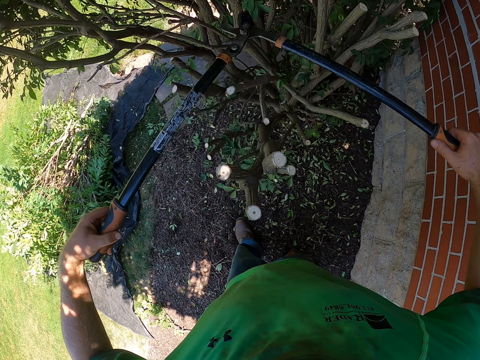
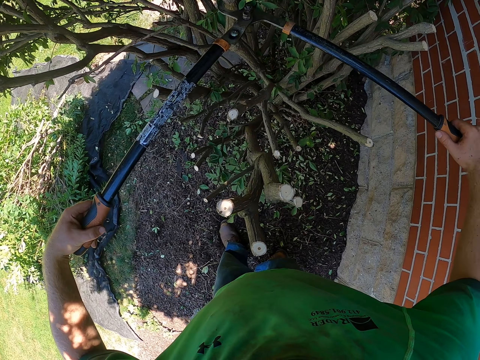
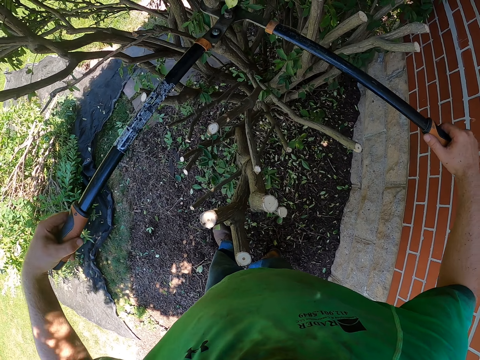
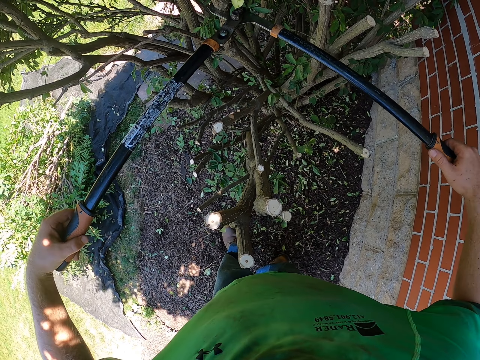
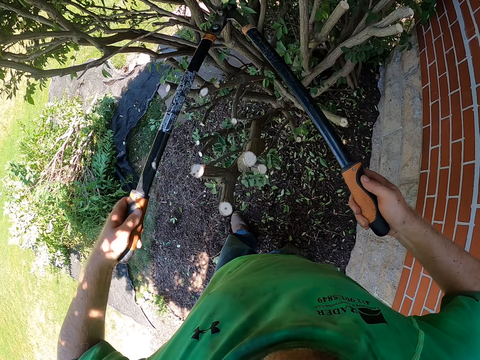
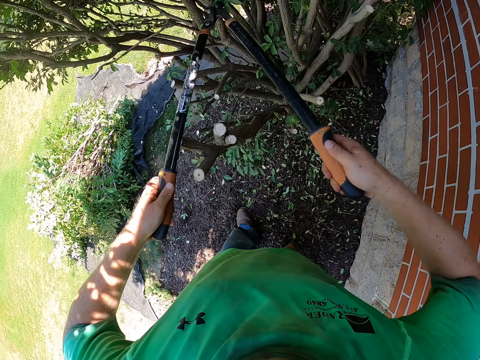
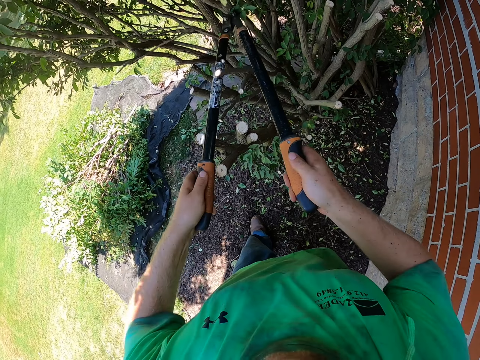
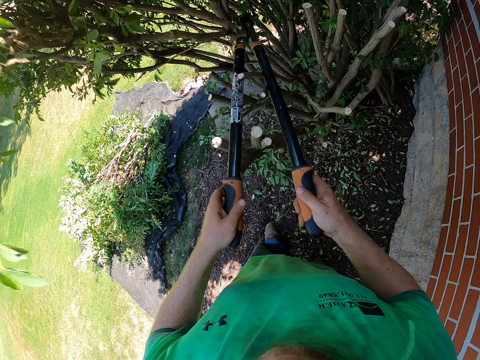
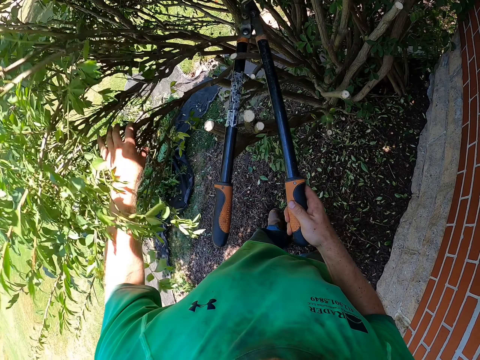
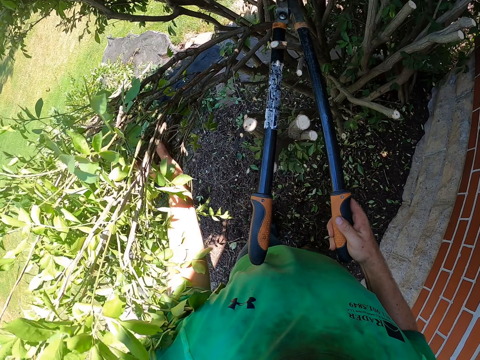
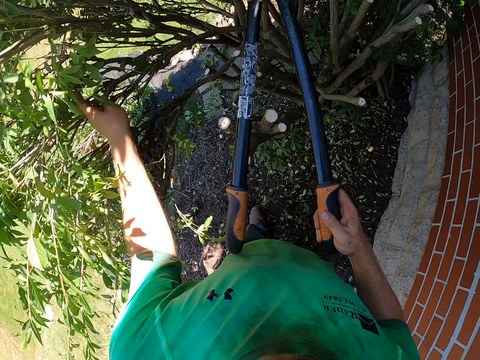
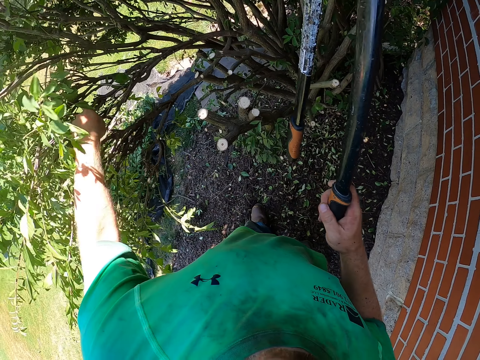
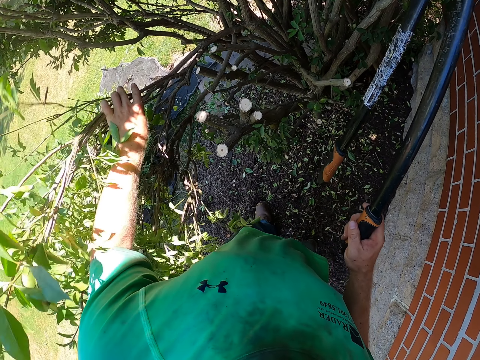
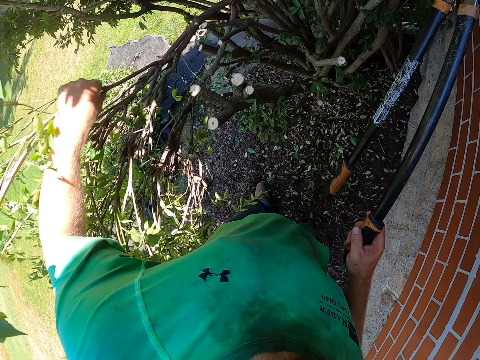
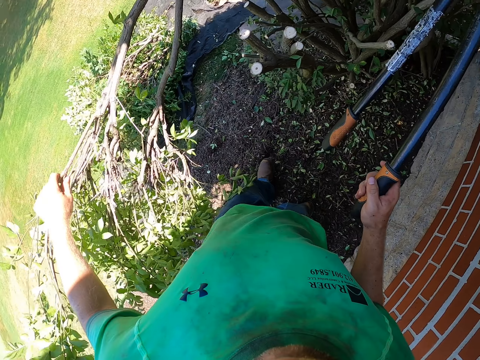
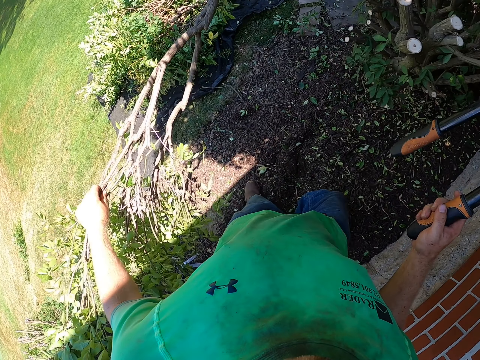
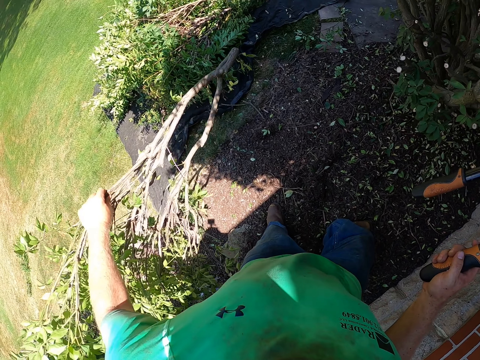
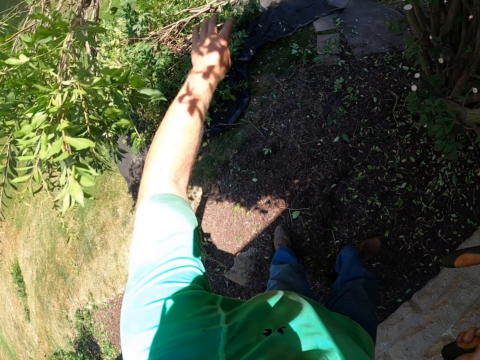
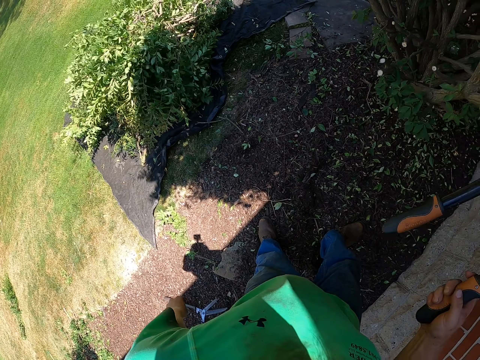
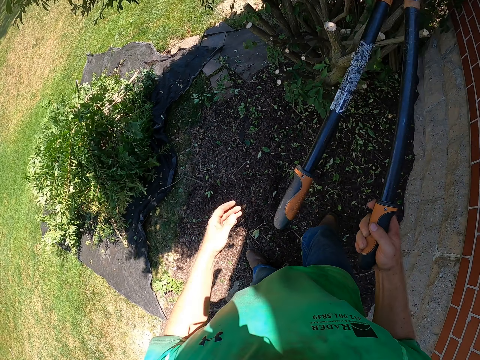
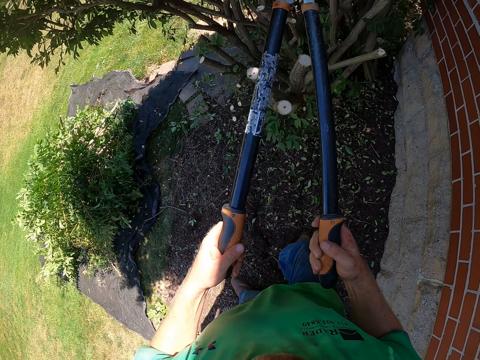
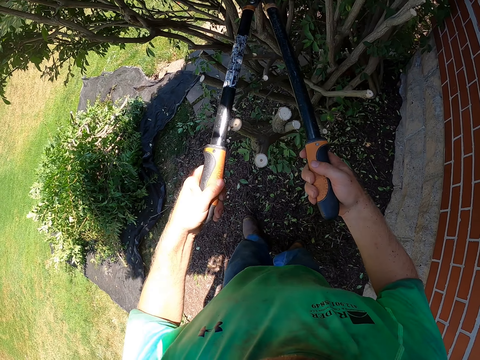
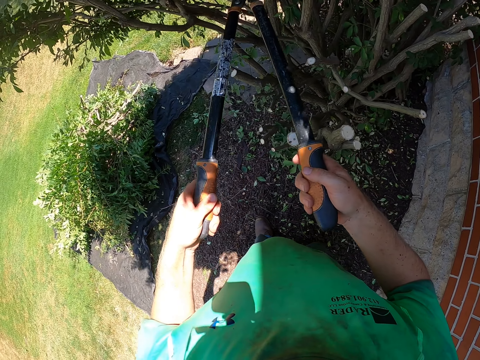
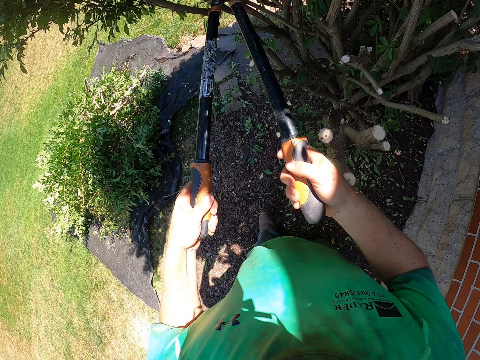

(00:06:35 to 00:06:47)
The camera wearer prunes the tree with the loopers. He pulls a felled tree branch from the tree with his left hand. He catches the branch. He drops the felled tree branch on the sack on the ground with his left hand.

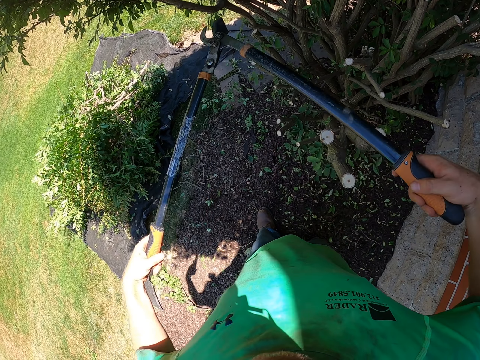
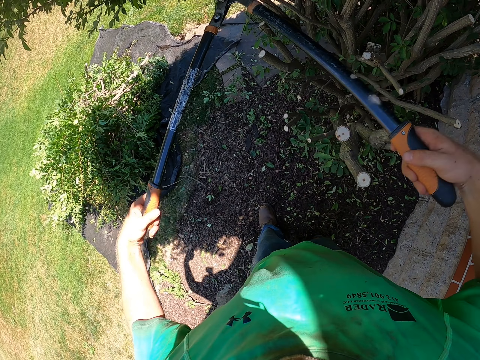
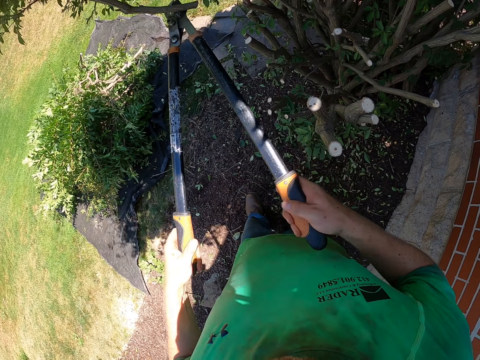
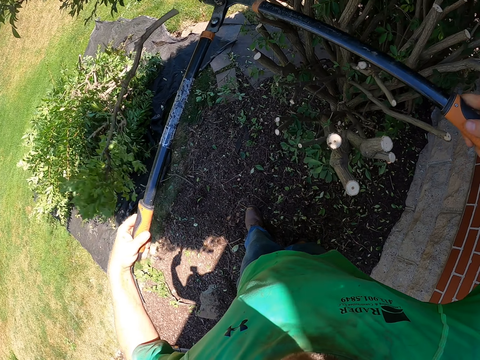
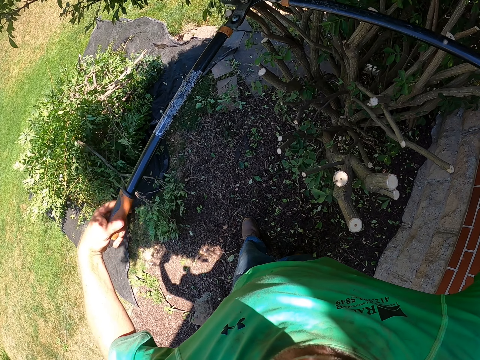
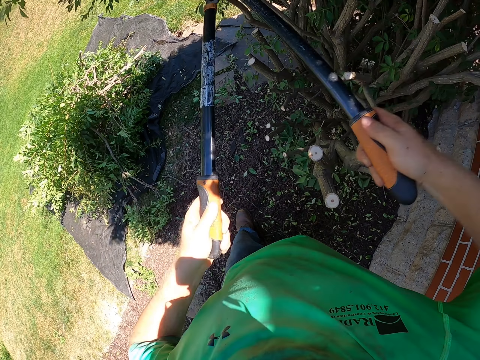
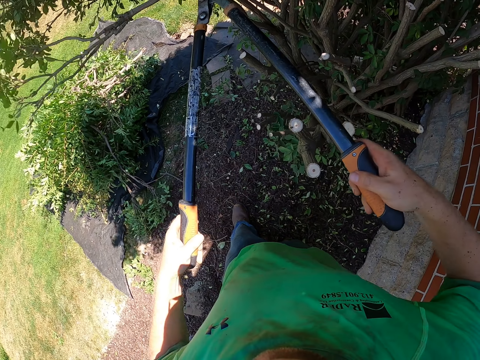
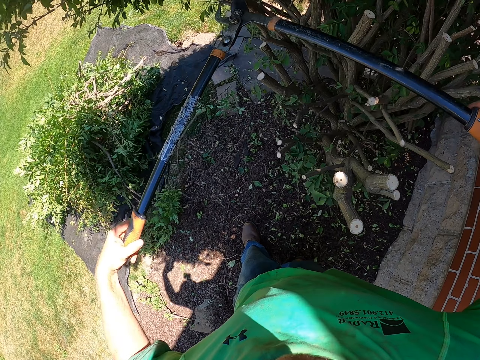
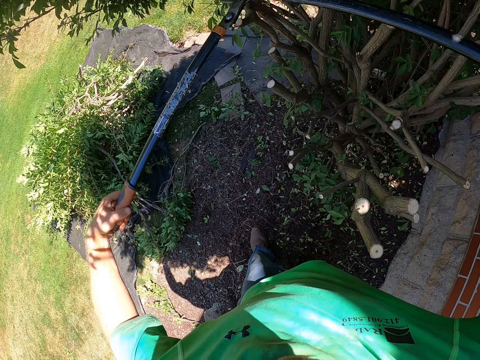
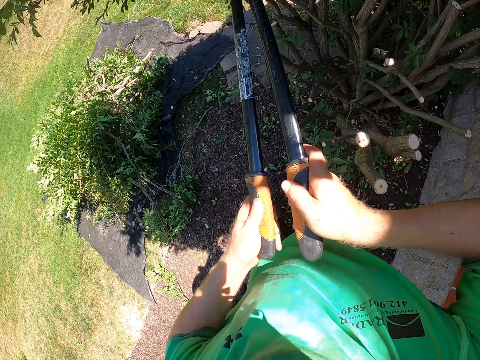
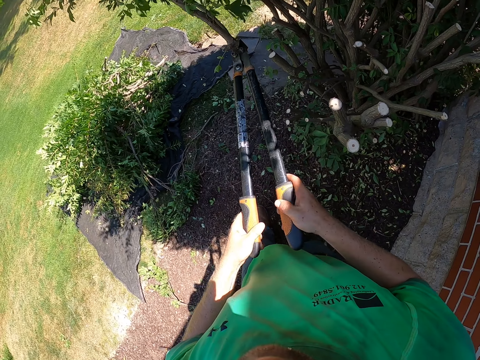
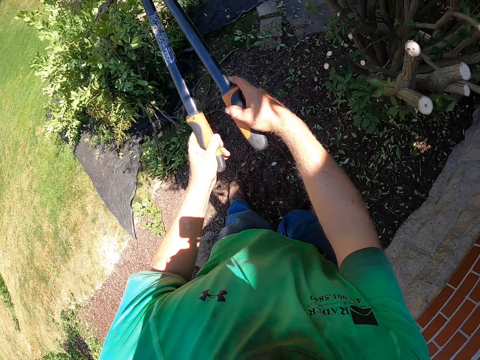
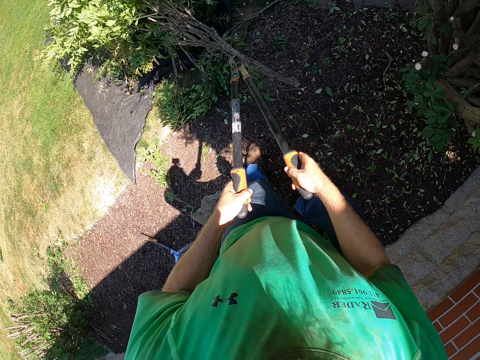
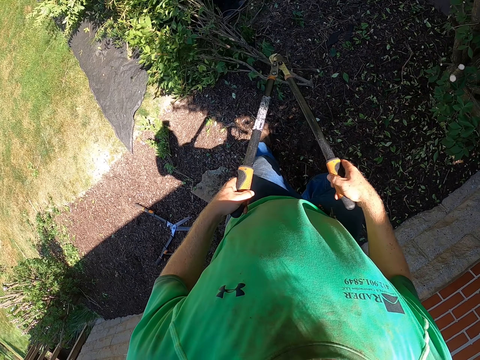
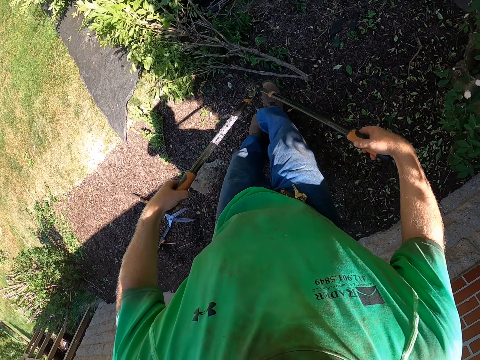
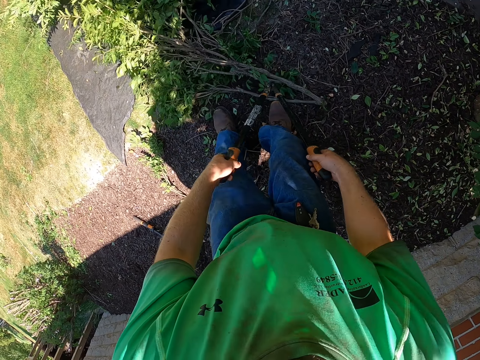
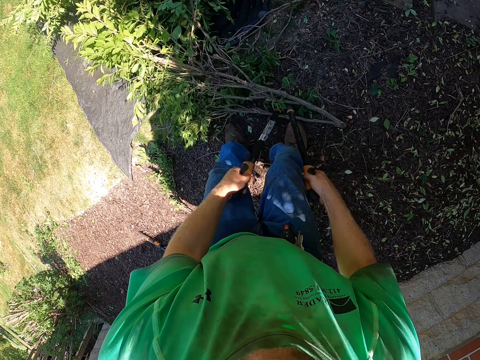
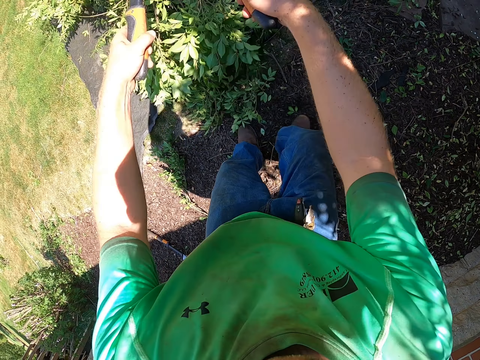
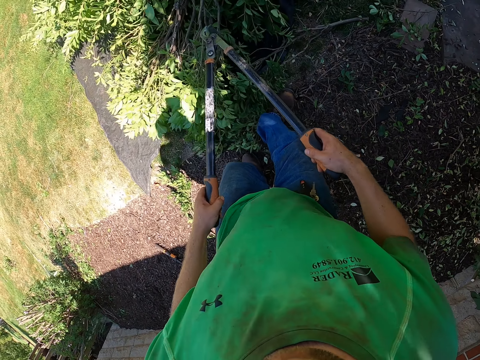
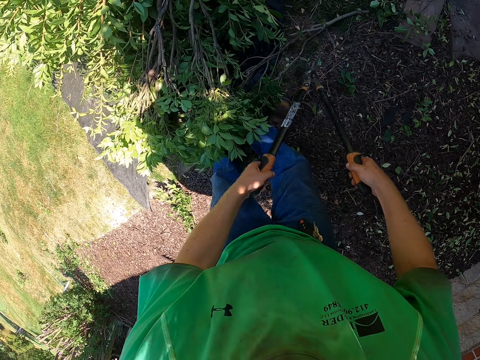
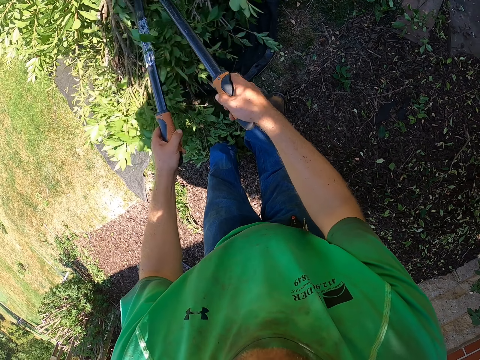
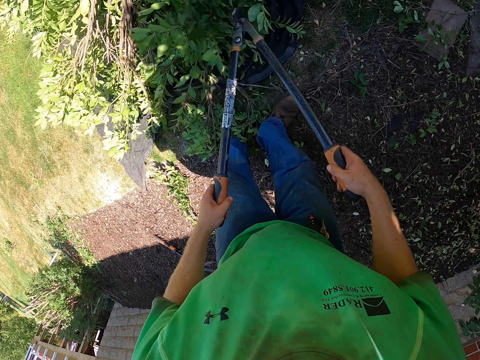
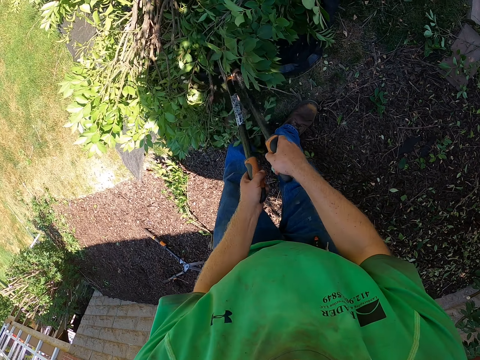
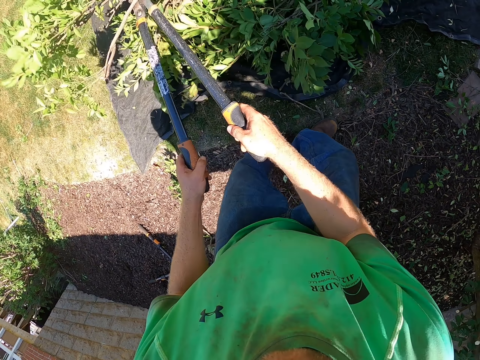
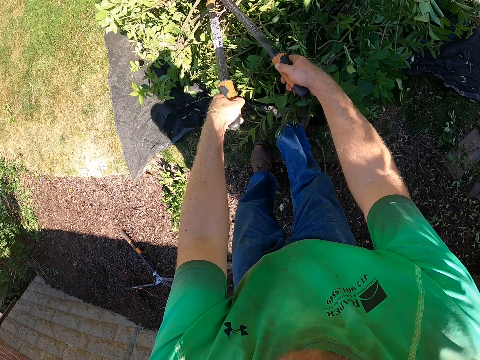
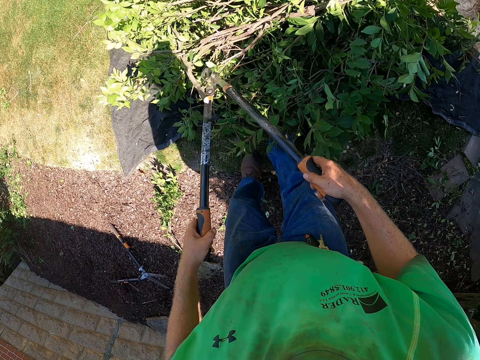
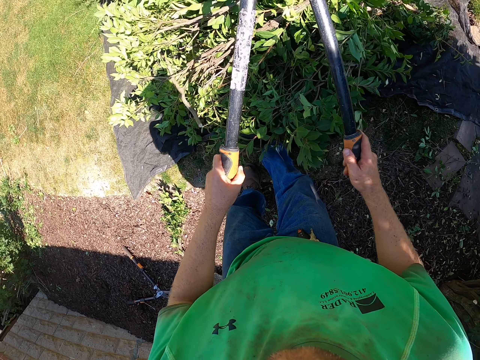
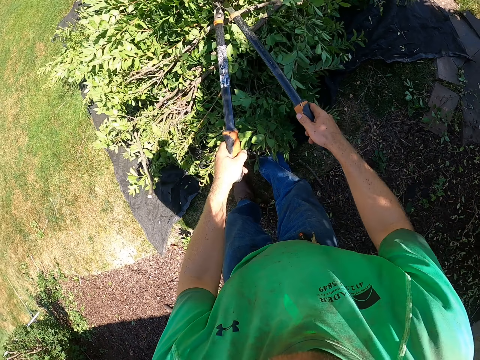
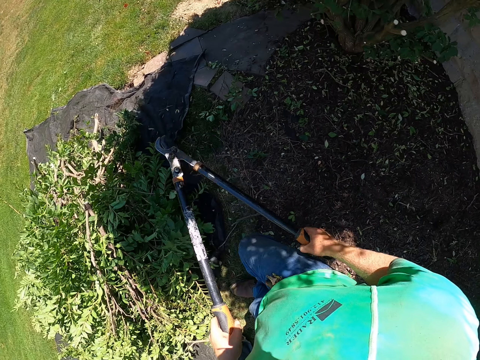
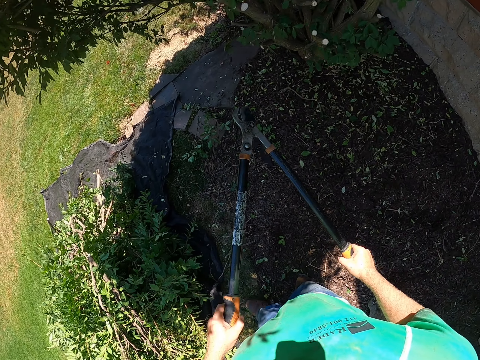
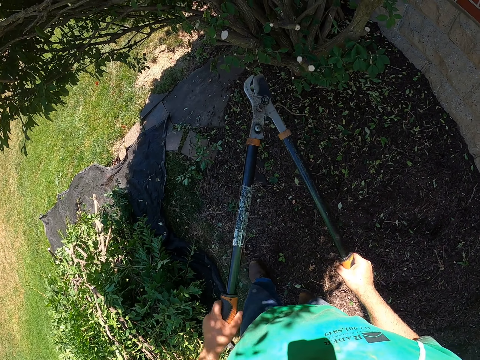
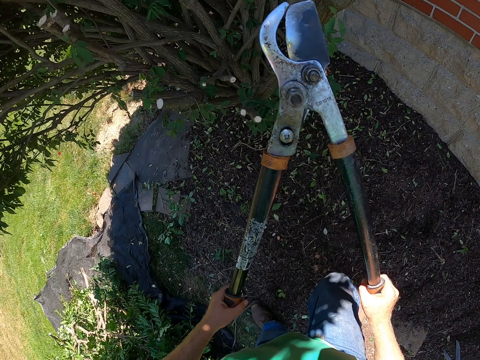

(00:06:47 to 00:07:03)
The camera wearer prunes the tree with the loopers. He cuts a branch. He cuts a branch again. He moves felled tree branches on the ground onto the sack on the ground with the loopers in his hands.
